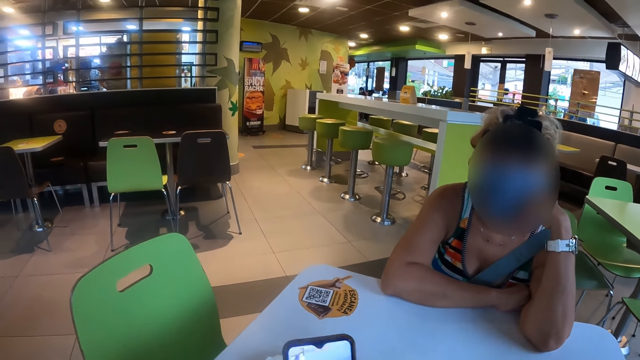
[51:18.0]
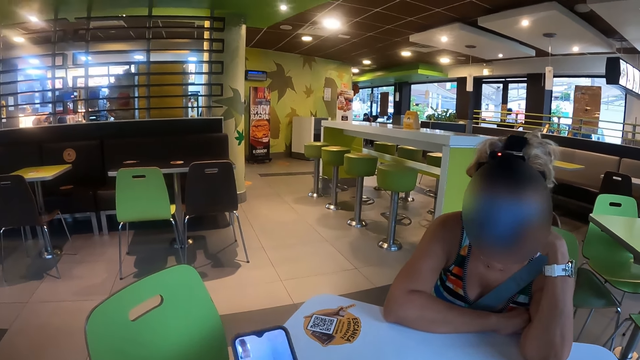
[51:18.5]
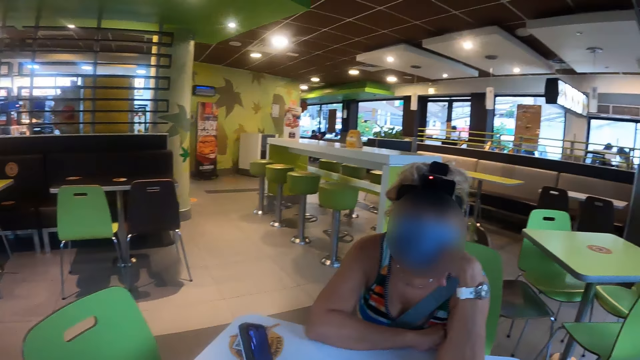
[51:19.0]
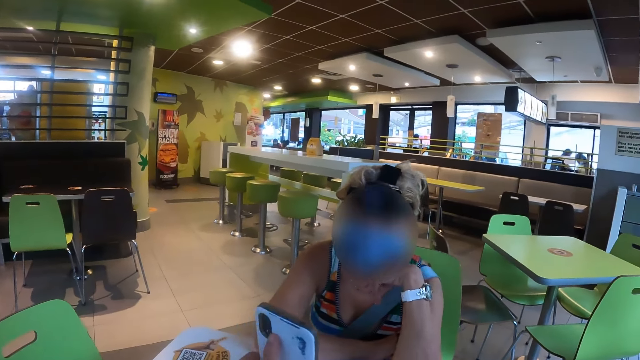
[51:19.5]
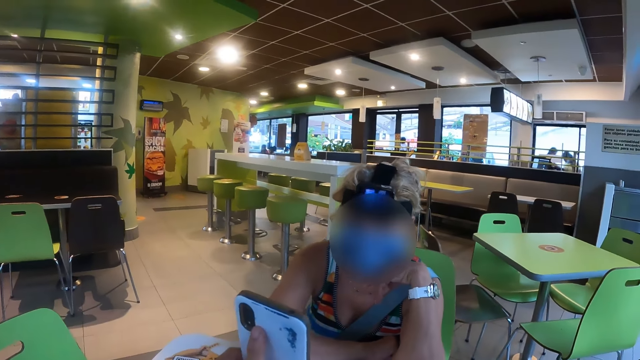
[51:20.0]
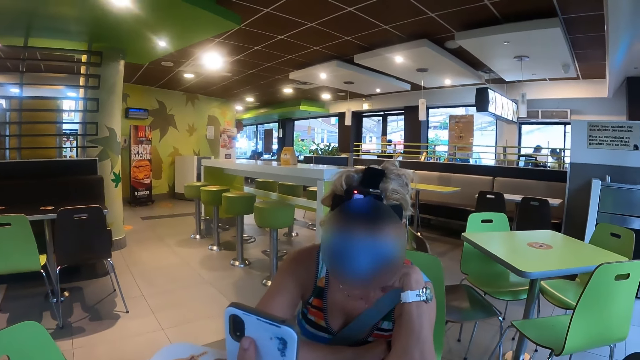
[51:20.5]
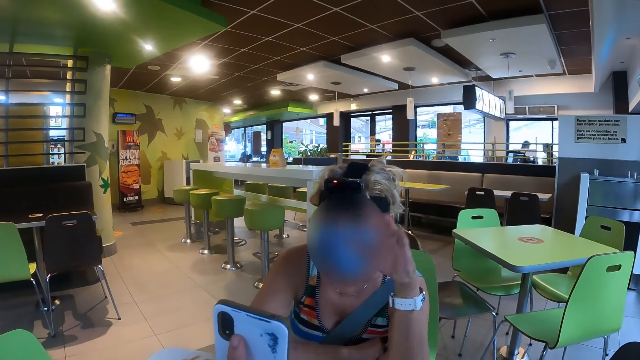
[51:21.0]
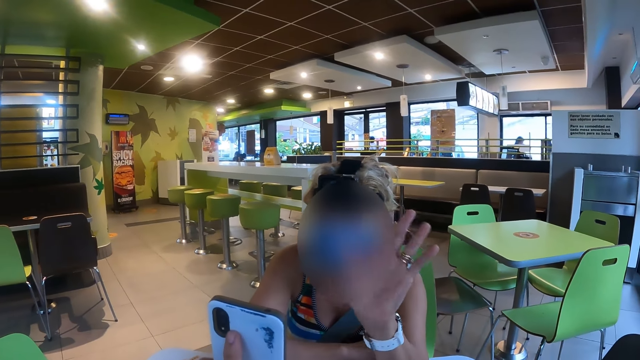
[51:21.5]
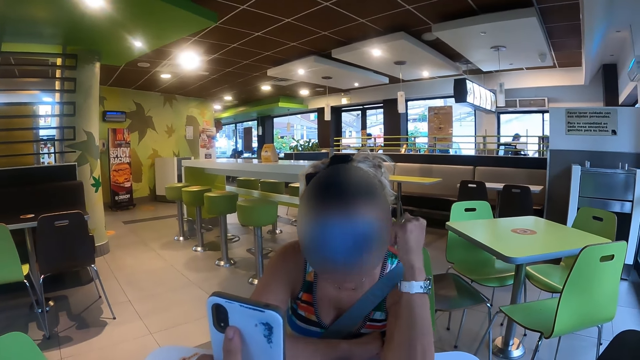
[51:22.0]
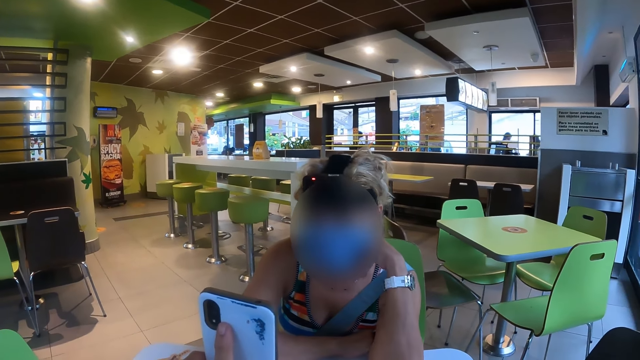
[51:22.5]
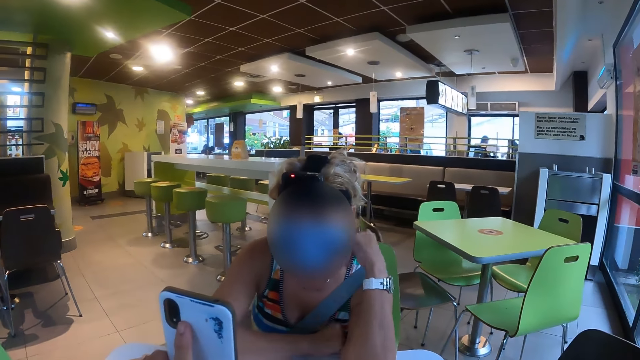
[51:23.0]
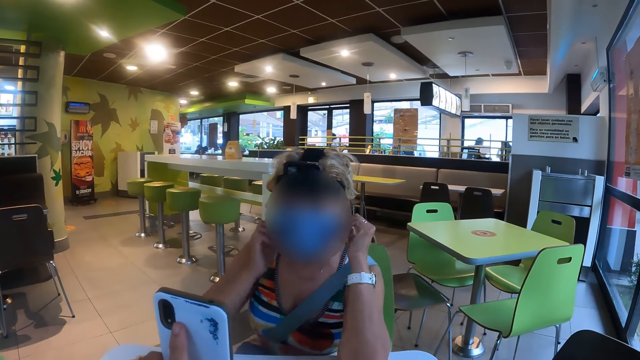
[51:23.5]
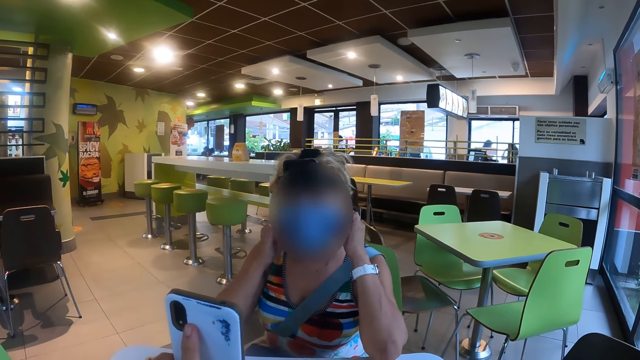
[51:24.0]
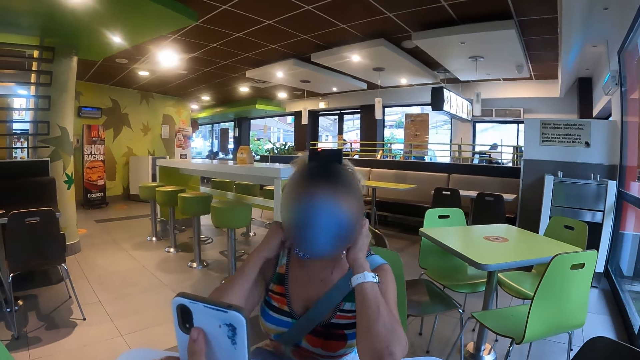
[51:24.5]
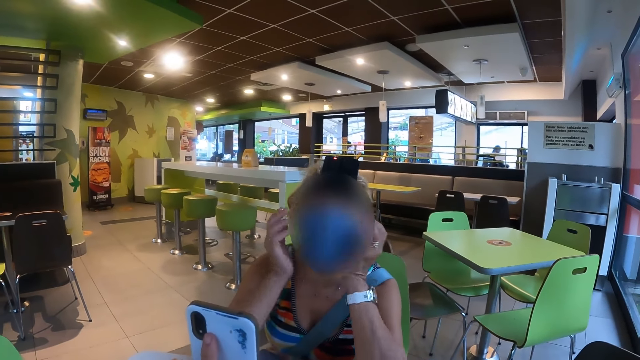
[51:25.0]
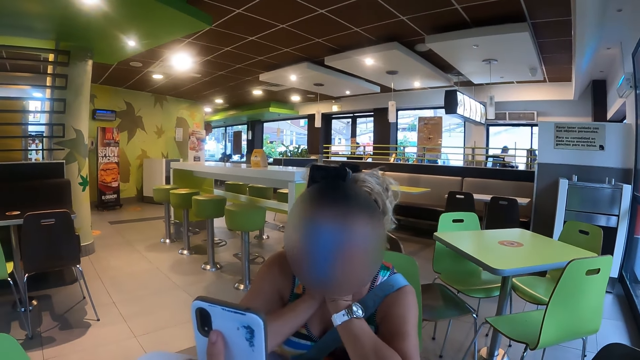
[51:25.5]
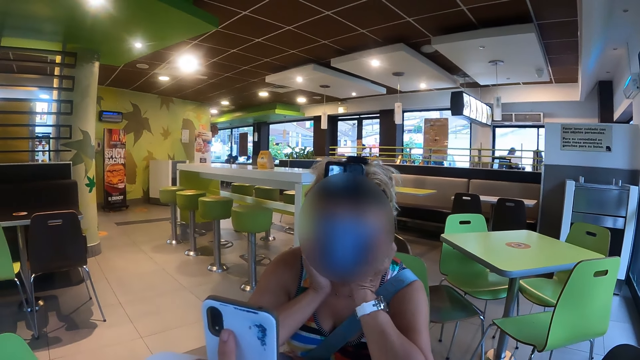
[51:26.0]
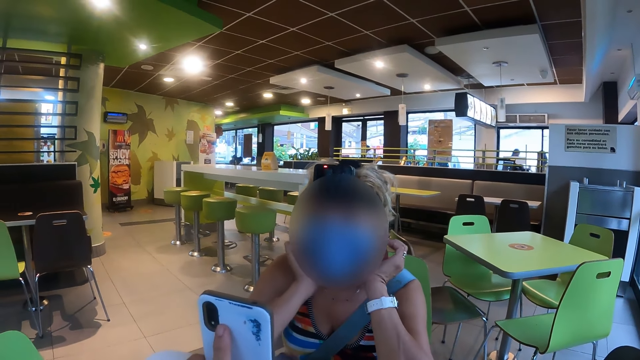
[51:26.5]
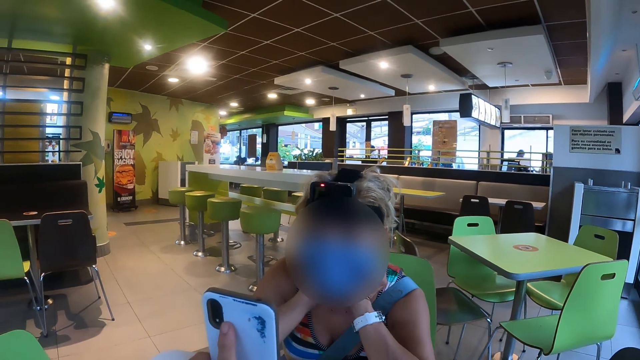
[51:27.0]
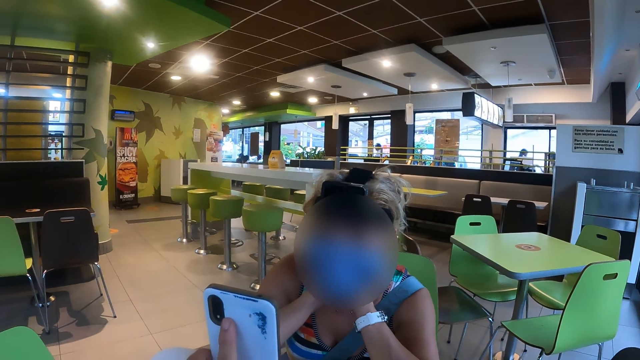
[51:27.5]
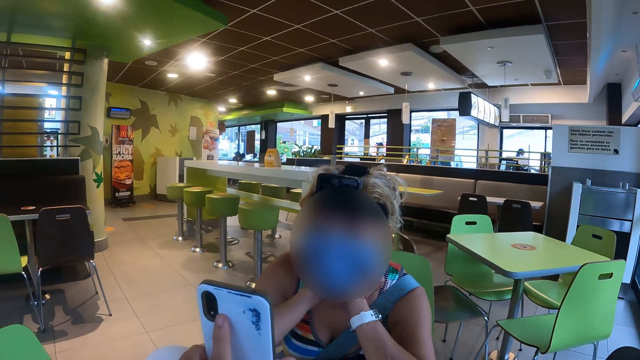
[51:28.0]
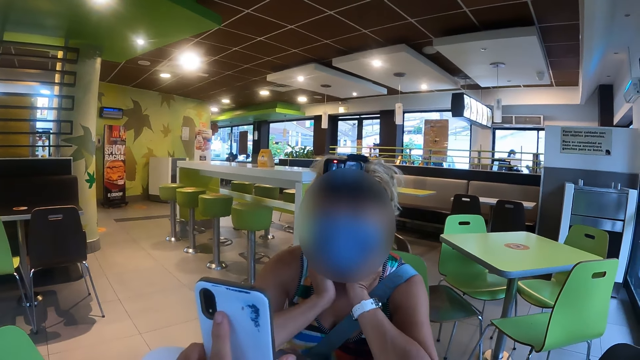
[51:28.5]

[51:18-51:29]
A woman talks to the camera wearer. The camera wearer scrolls the phone. They show the phone to the woman and lift up the phone. The woman waves the hand. The woman looks at the phone.

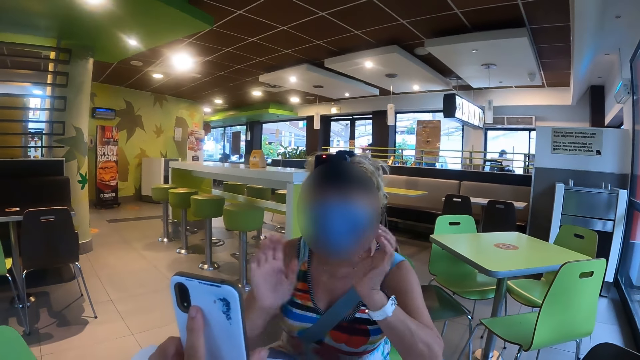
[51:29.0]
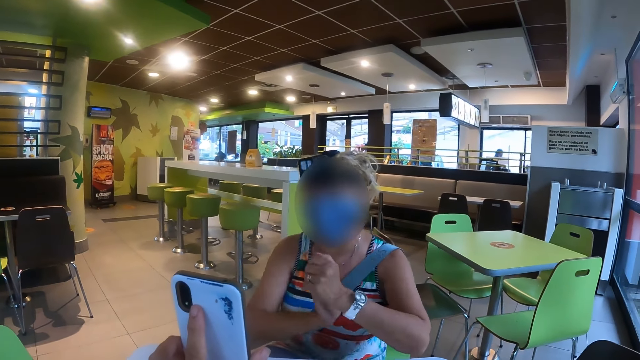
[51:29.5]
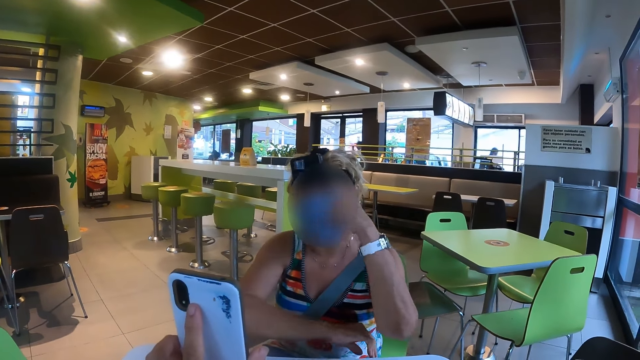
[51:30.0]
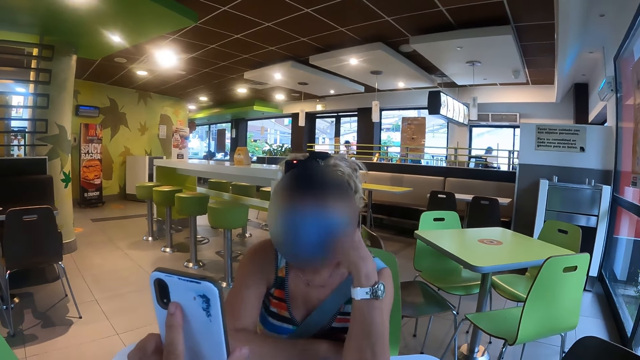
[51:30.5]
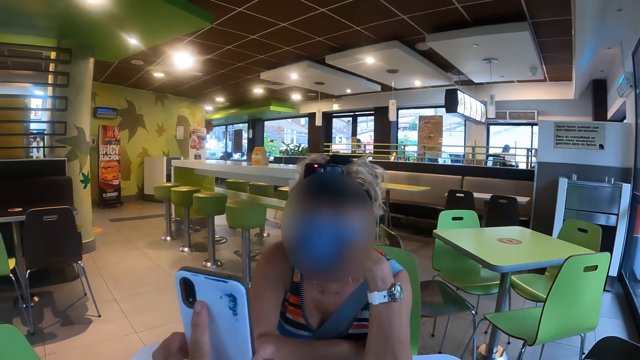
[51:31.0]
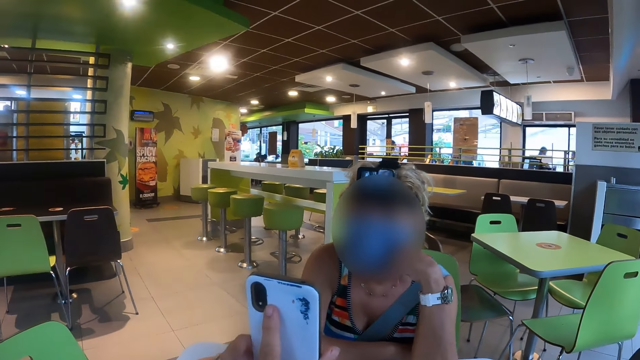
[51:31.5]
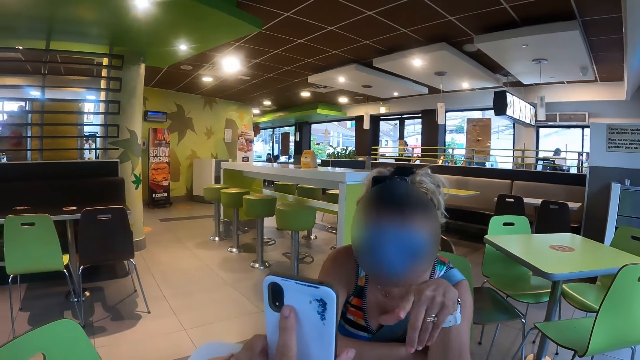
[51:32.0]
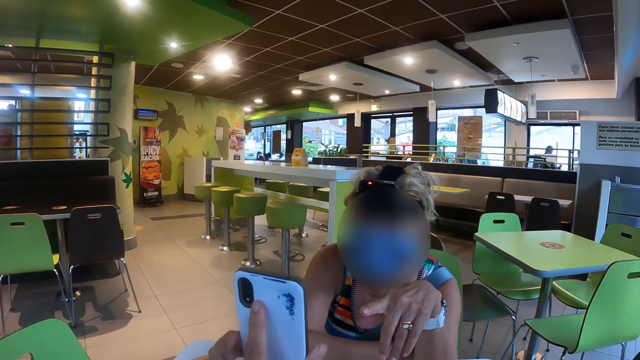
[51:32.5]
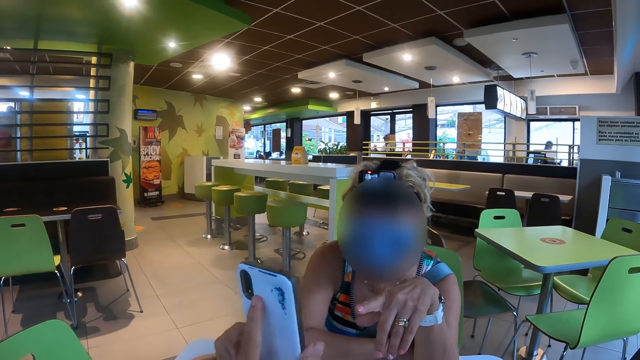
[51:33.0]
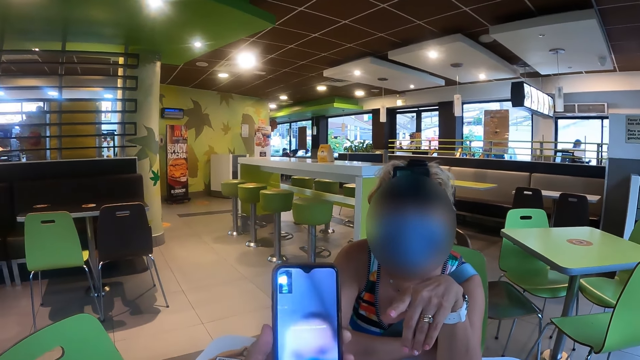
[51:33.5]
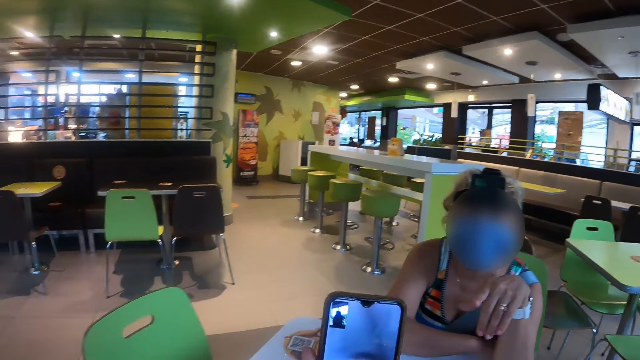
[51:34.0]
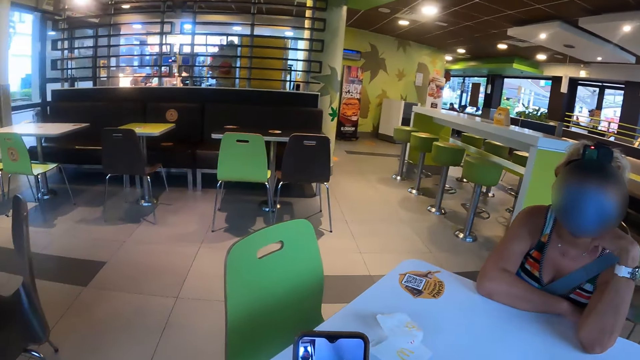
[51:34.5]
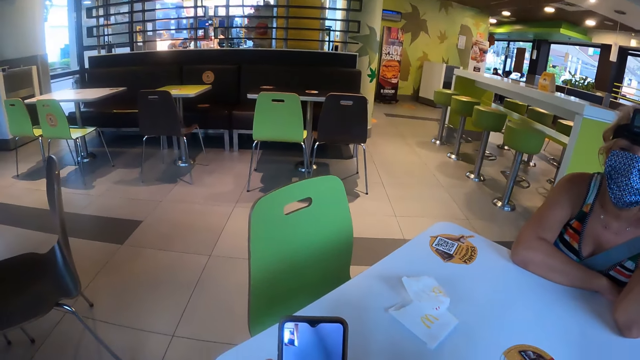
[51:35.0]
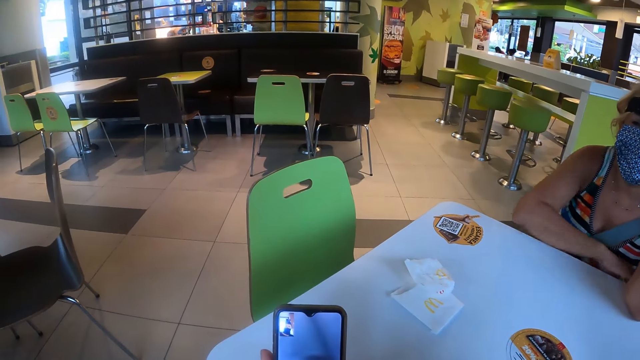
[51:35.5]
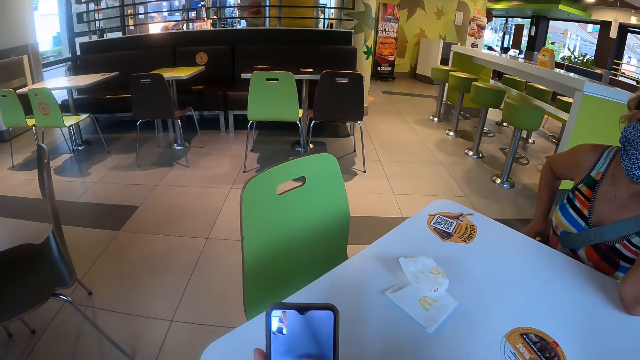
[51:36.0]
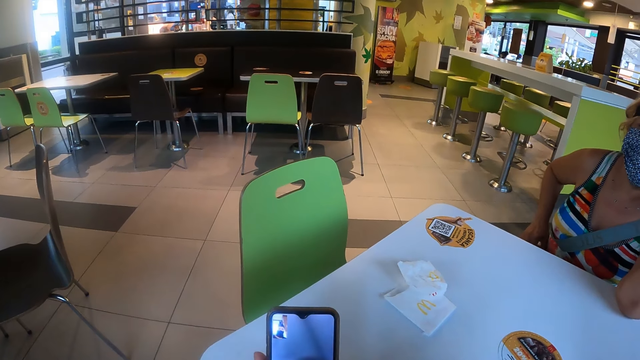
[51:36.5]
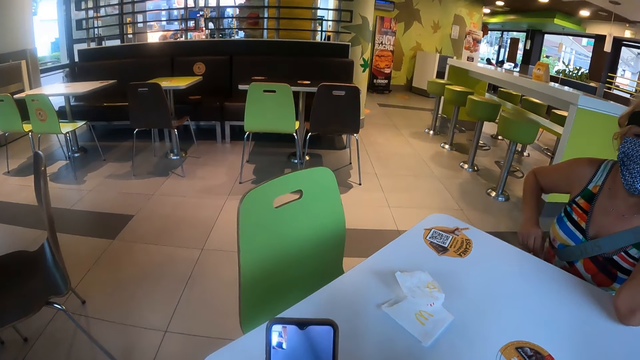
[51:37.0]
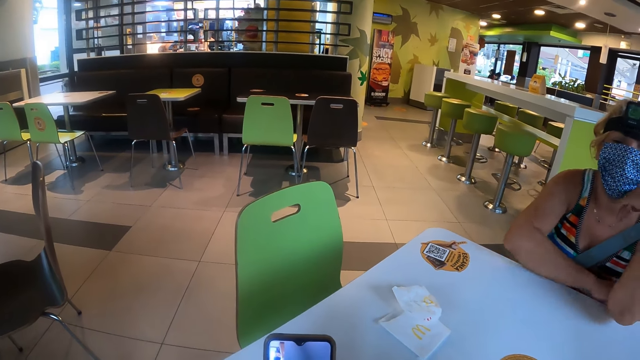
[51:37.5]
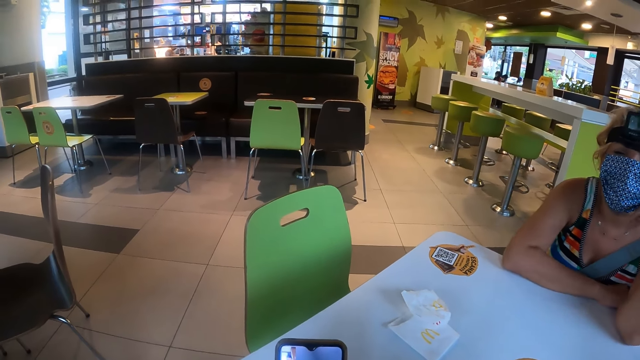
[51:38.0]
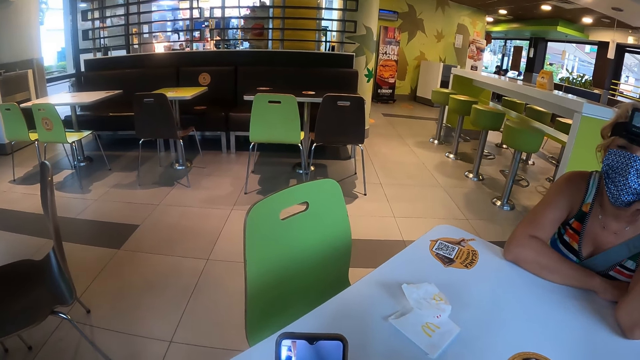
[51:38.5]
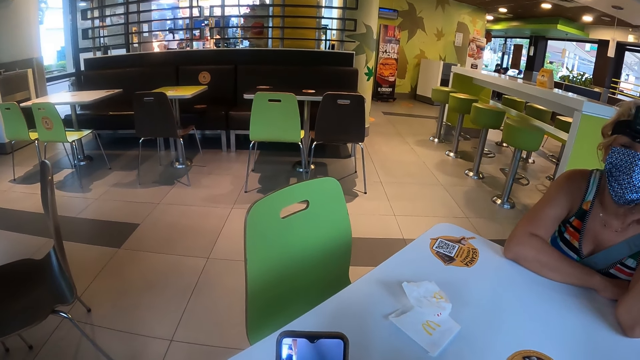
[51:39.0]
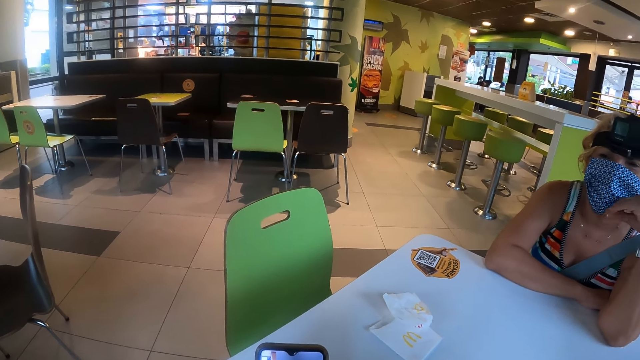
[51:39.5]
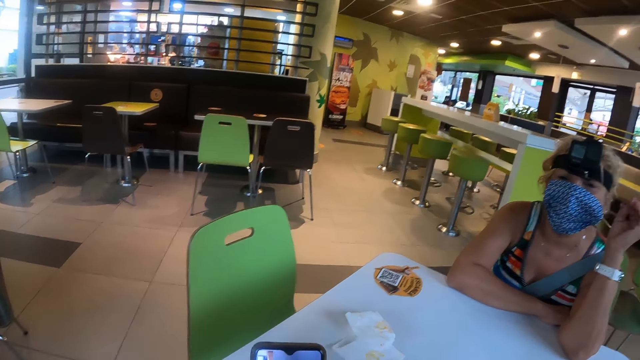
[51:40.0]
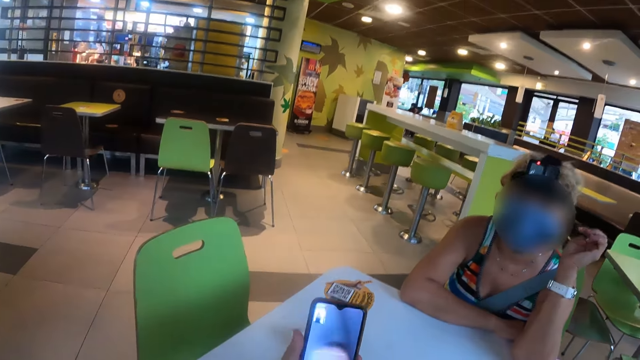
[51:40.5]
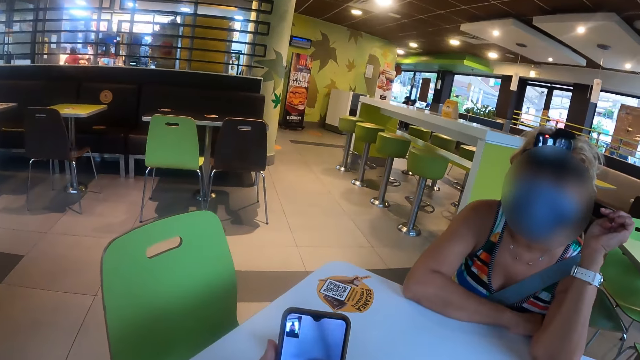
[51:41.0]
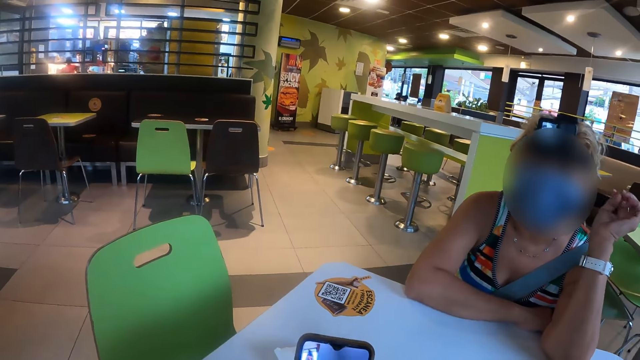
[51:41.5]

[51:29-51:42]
A woman claps the hands. The woman looks at the phone. The camera wearer turns the phone. They look at the phone.
